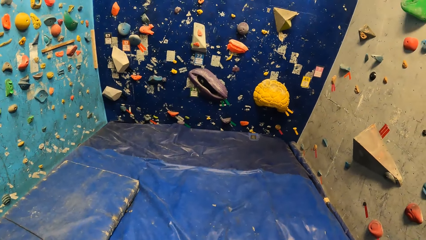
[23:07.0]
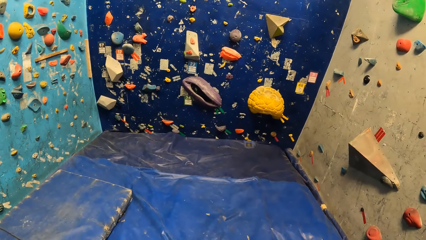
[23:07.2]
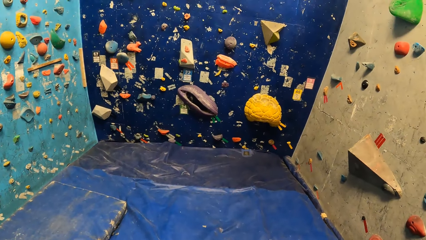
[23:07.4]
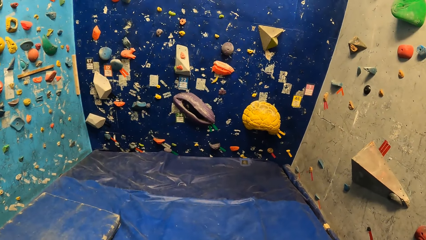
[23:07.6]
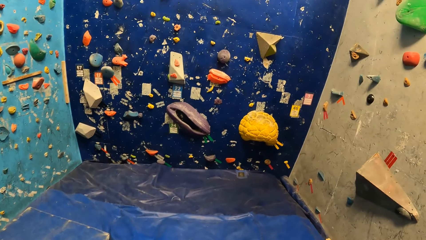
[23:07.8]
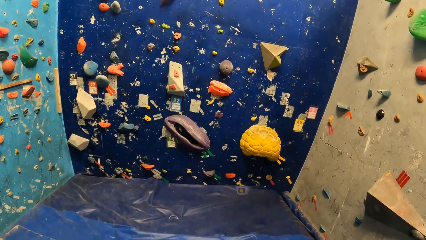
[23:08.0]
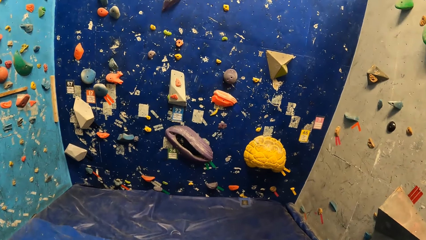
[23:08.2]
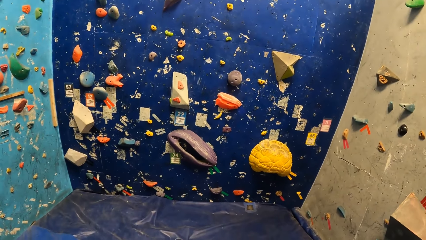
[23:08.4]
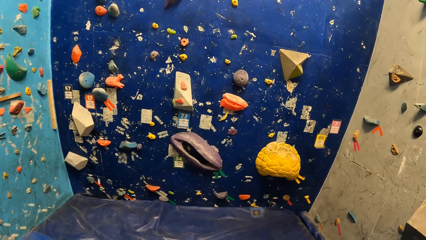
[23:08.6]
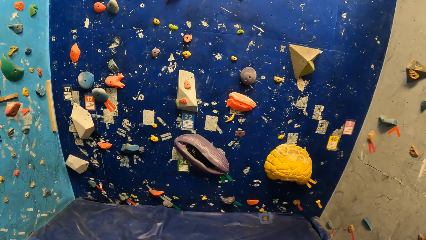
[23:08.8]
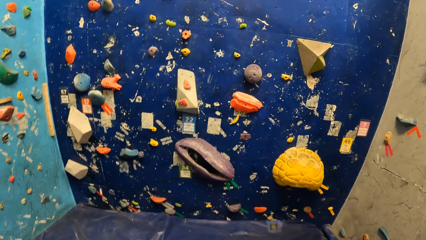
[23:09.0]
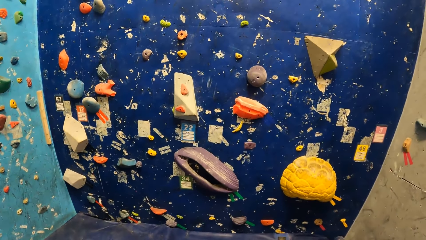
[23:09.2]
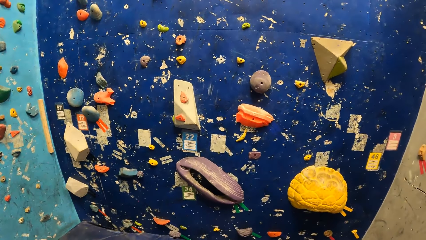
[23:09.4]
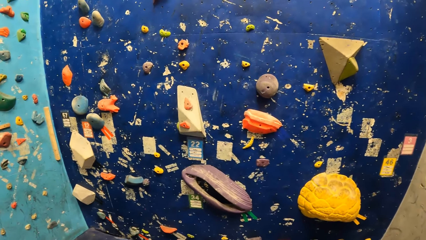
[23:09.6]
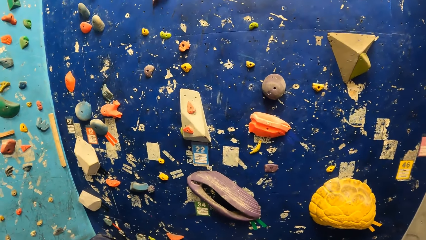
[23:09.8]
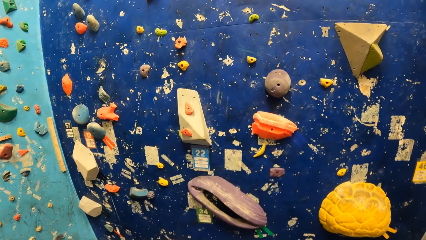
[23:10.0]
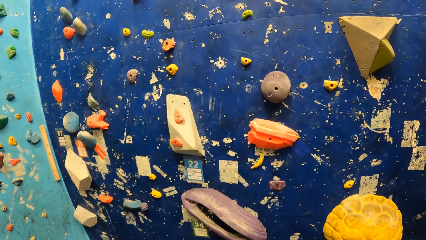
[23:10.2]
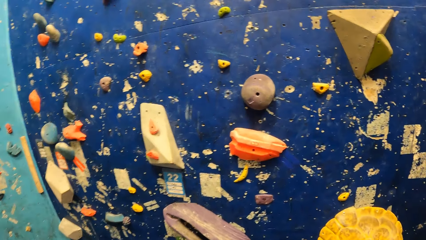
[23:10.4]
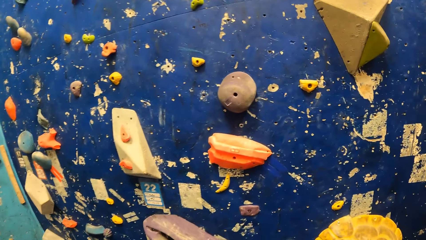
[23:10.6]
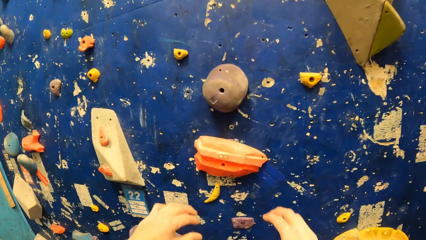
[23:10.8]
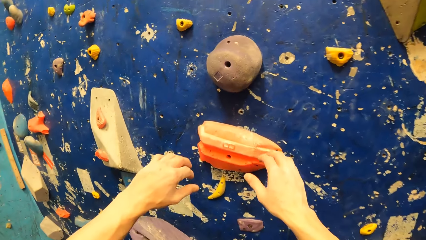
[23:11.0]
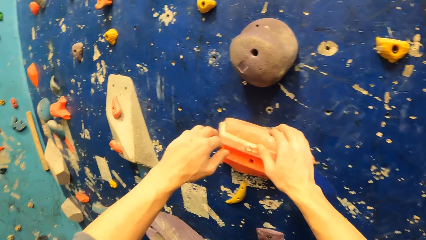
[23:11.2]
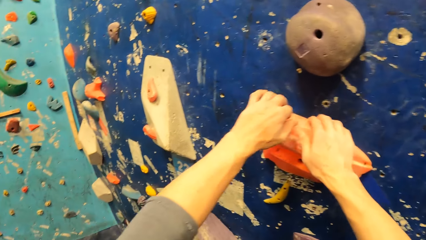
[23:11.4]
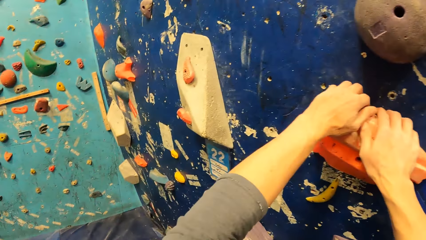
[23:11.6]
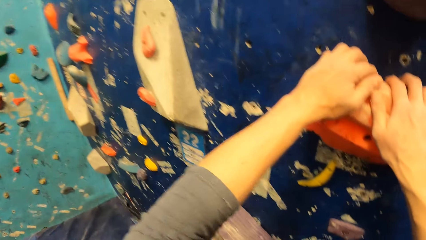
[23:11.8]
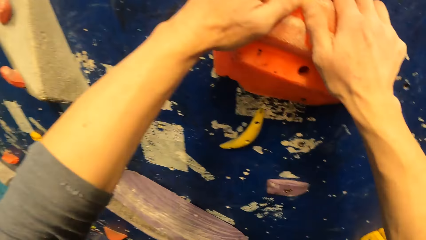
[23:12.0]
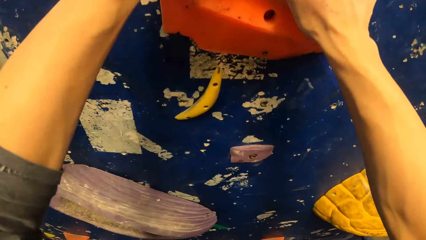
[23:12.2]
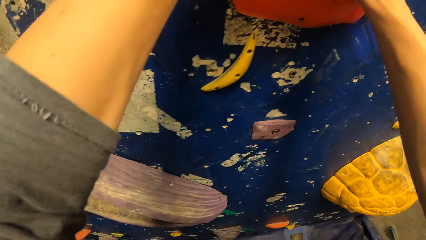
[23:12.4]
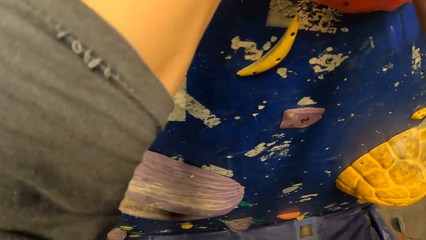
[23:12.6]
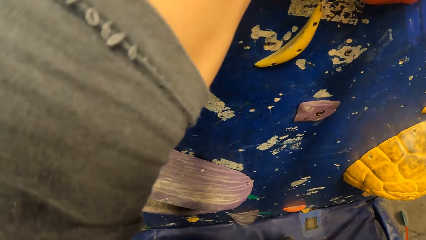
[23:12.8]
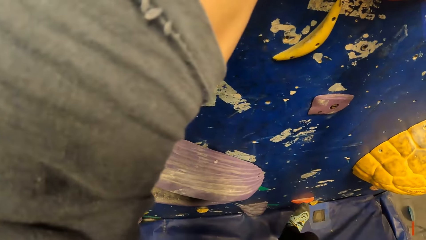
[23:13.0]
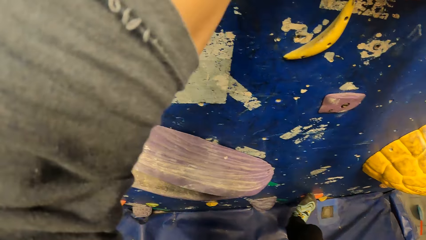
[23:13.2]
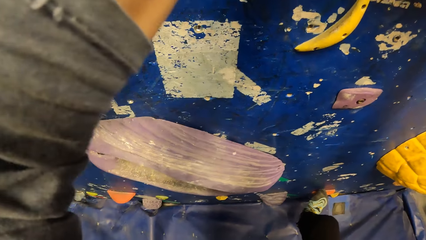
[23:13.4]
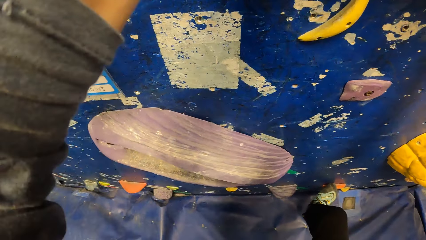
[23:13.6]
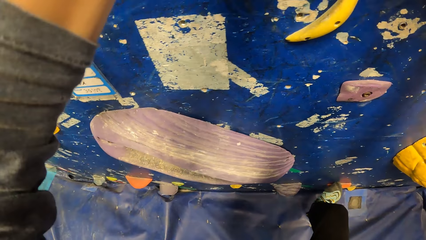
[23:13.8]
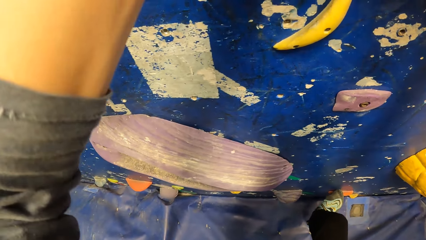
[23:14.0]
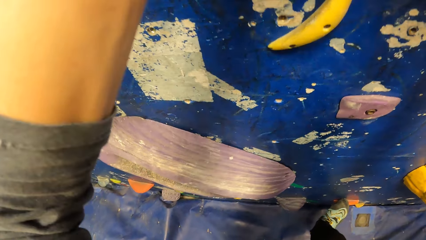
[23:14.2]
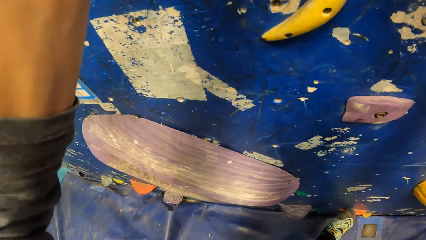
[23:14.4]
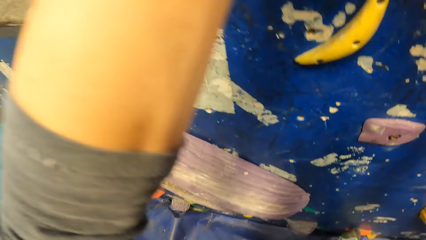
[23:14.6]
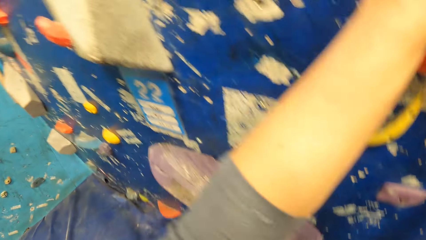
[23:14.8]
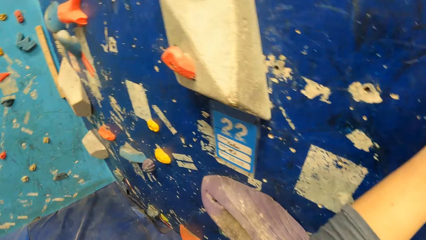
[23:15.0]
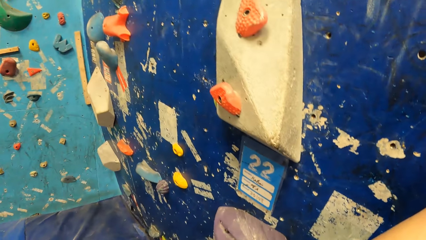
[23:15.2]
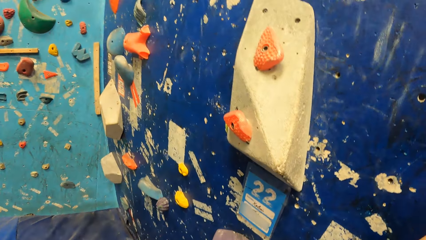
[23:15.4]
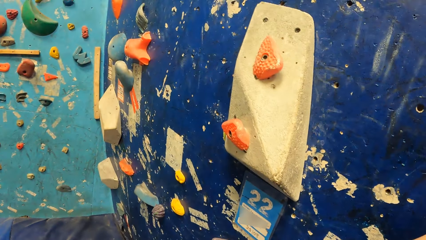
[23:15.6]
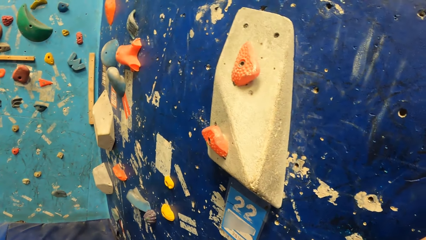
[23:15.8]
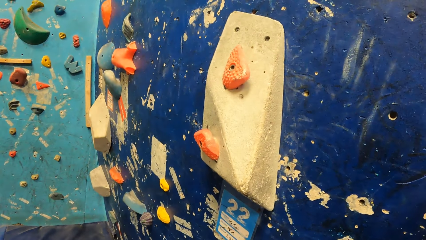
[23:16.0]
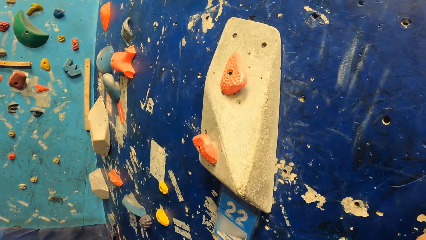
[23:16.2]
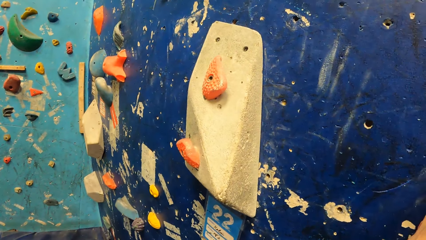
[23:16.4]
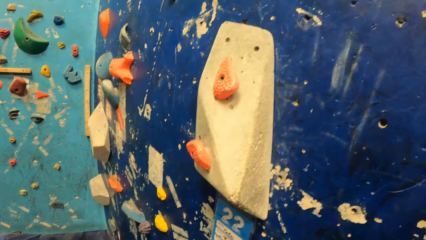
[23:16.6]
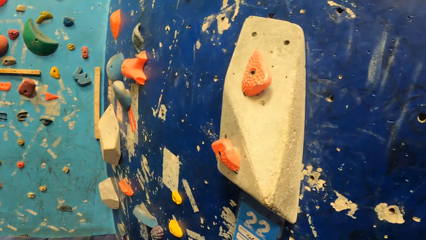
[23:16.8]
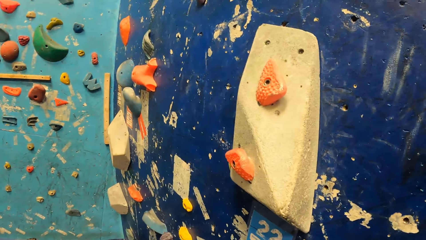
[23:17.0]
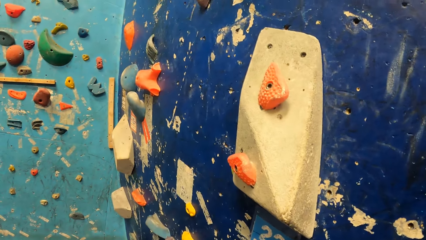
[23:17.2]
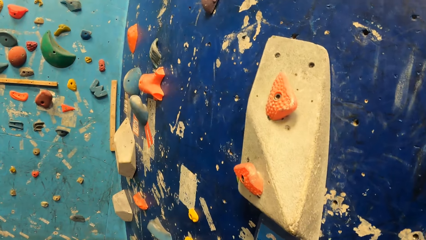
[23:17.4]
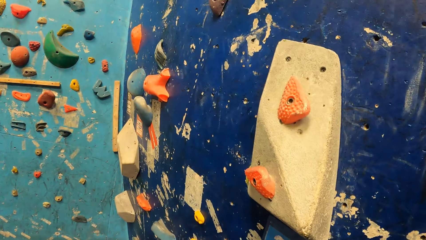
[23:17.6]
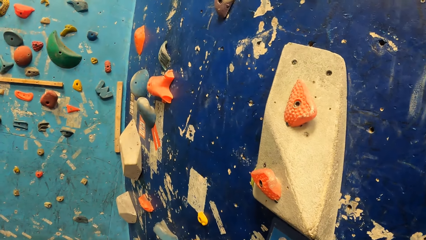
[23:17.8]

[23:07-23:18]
The camera wearer walks towards the wall. They climb up the bouldering wall with climbing holds.

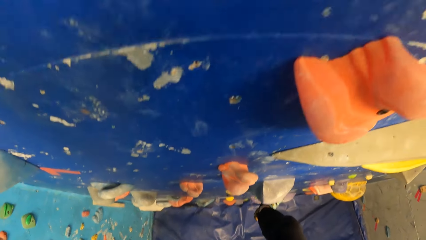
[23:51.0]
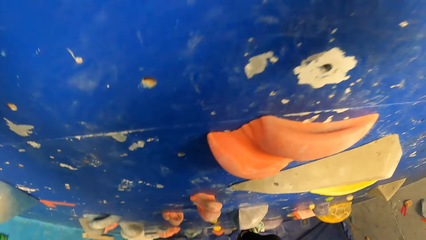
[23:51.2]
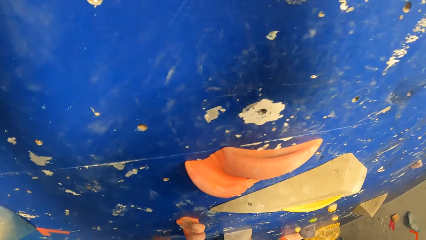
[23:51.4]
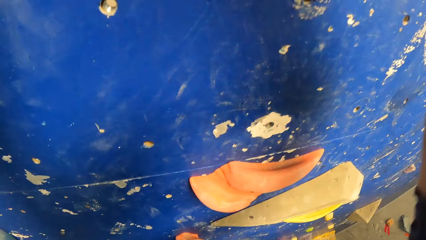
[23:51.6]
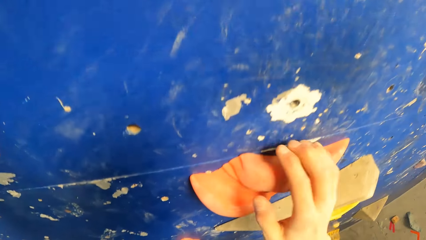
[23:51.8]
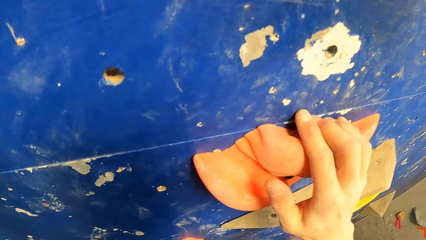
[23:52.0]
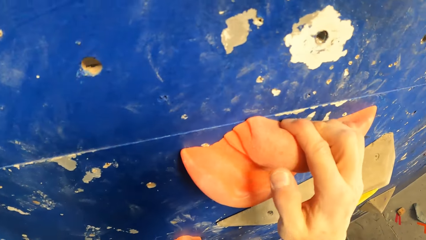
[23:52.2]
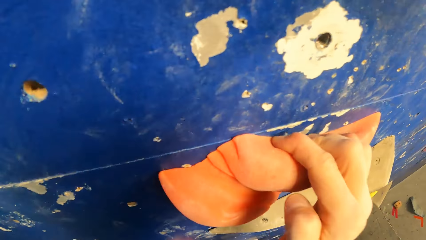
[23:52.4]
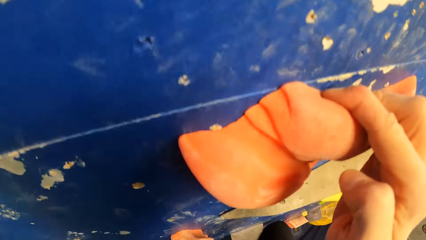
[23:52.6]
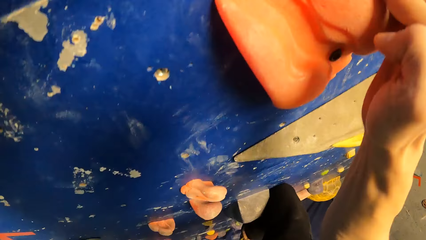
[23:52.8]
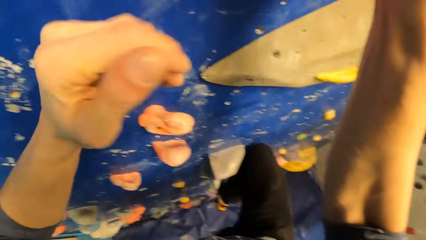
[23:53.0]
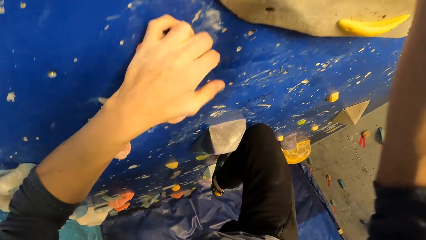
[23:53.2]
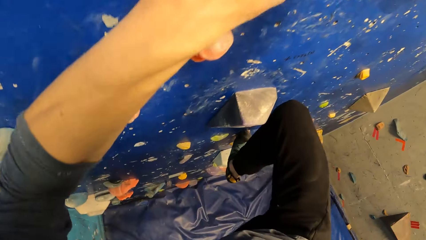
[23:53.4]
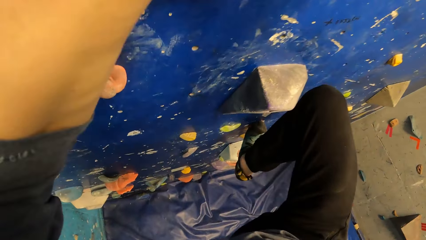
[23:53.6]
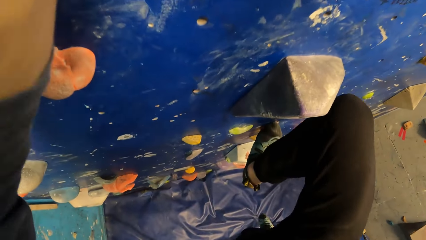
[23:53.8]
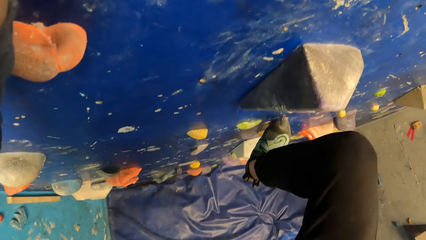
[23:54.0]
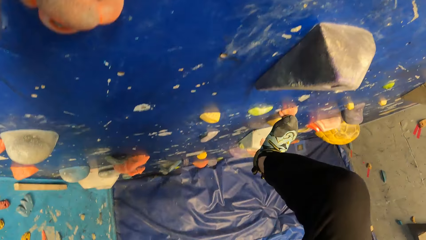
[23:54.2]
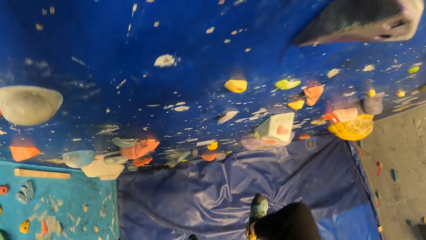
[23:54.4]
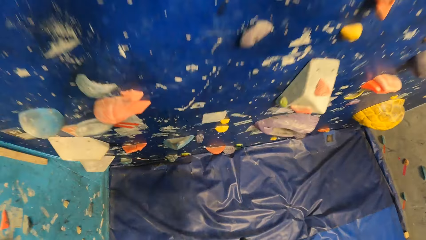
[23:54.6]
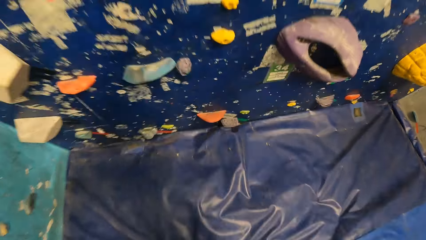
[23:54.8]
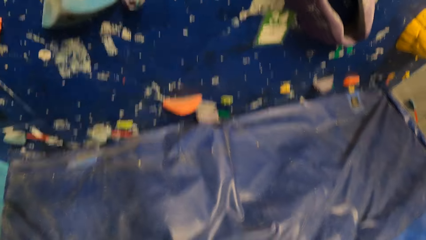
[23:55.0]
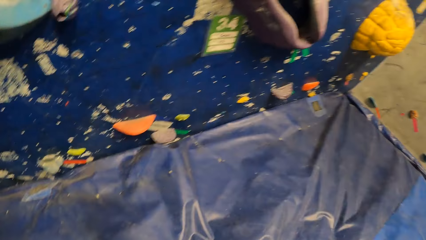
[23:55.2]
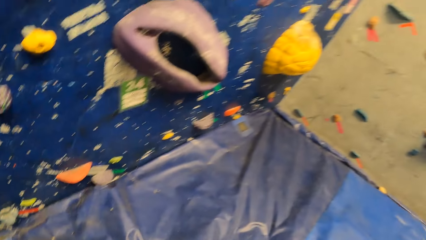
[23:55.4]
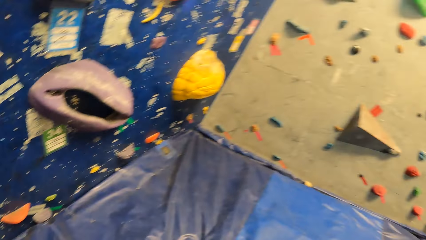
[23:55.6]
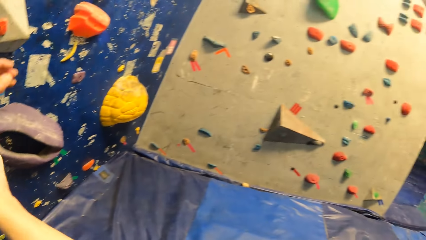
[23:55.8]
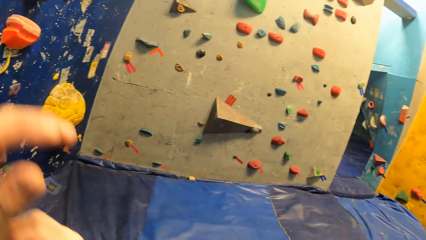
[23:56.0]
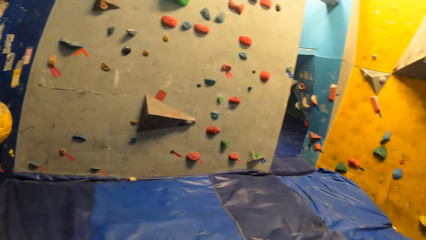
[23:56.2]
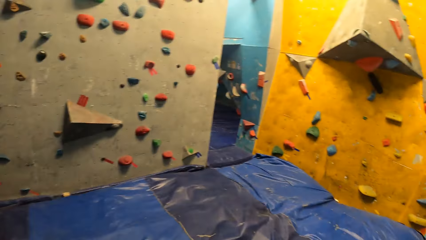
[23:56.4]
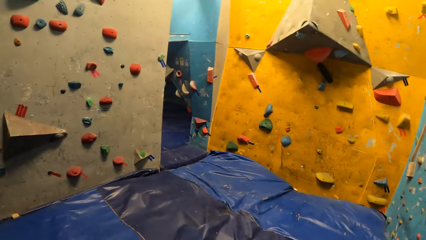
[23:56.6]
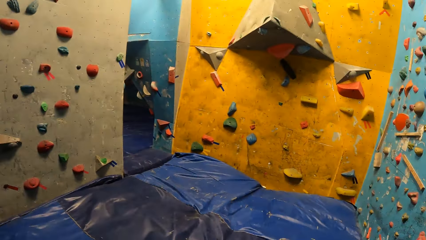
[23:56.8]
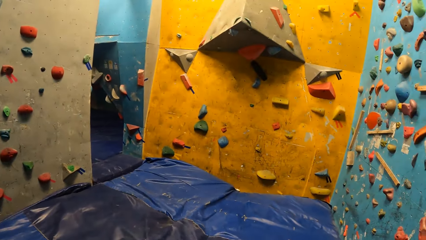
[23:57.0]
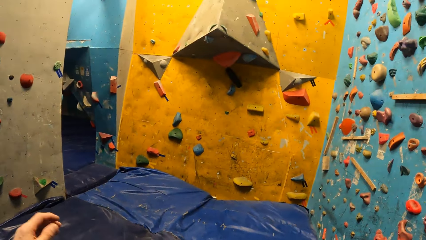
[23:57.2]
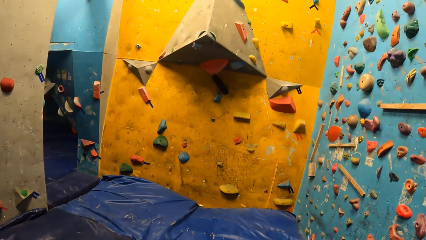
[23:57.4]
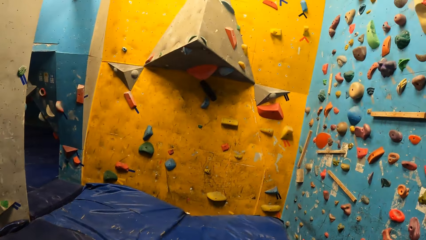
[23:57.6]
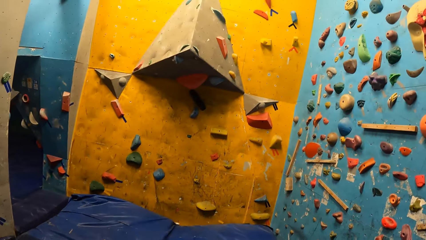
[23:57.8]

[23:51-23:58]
The camera wearer climbs down the bouldering wall with climbing holds. They jump down the bouldering wall onto the crash pad. They turn around.
